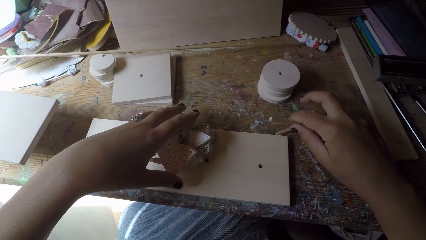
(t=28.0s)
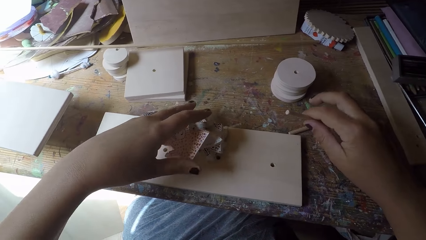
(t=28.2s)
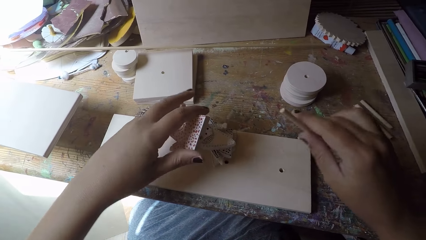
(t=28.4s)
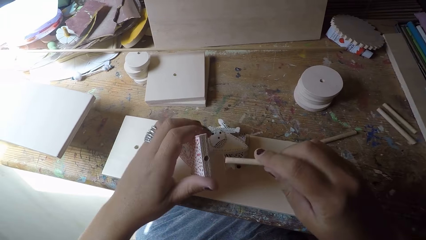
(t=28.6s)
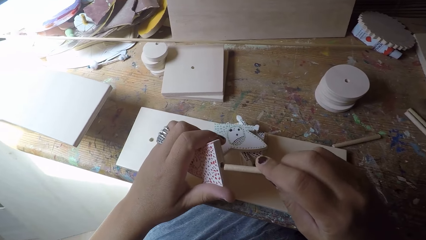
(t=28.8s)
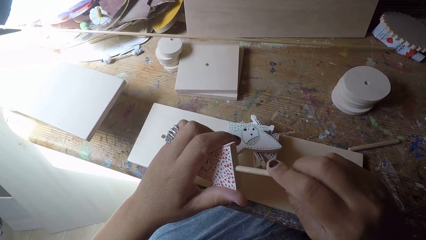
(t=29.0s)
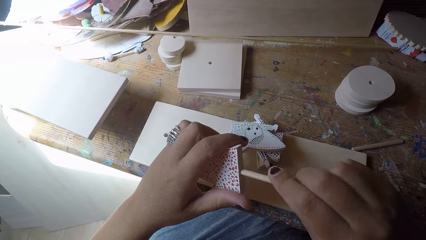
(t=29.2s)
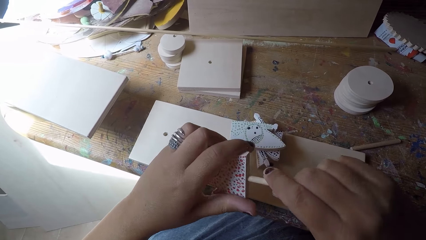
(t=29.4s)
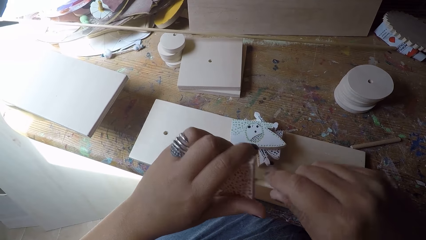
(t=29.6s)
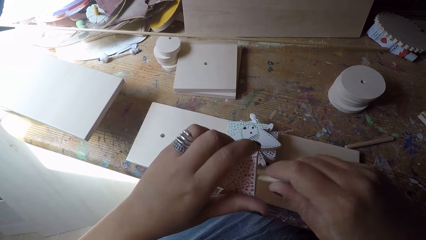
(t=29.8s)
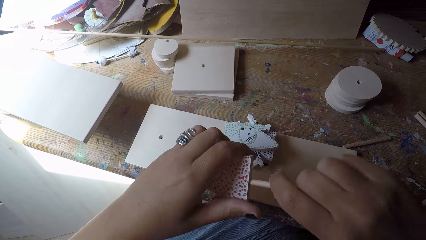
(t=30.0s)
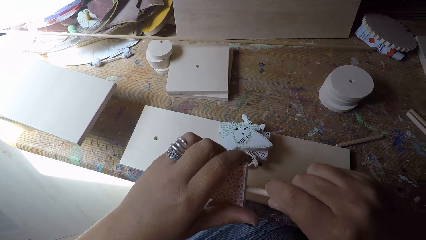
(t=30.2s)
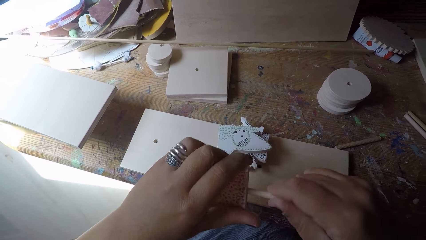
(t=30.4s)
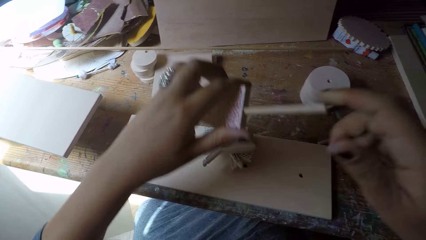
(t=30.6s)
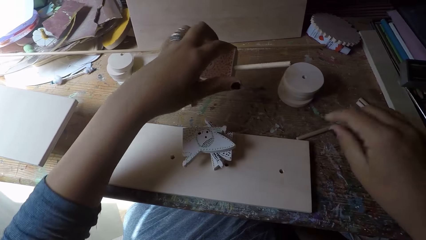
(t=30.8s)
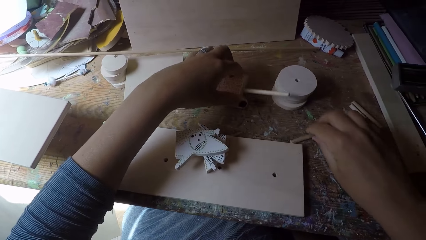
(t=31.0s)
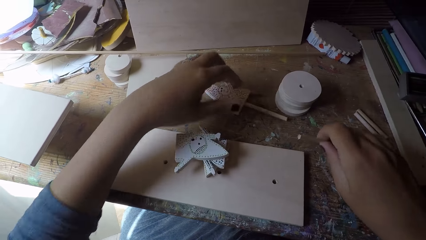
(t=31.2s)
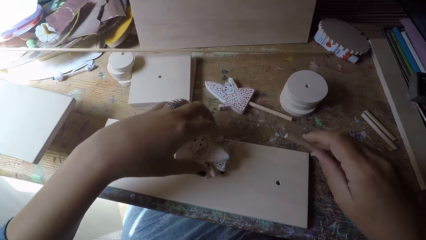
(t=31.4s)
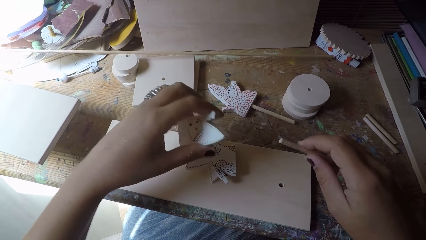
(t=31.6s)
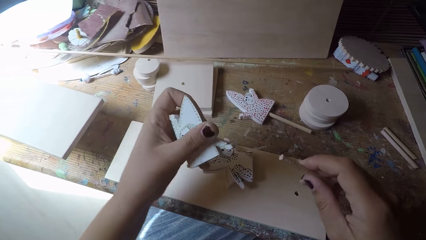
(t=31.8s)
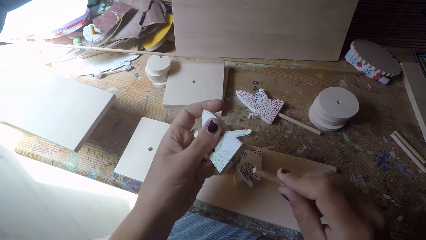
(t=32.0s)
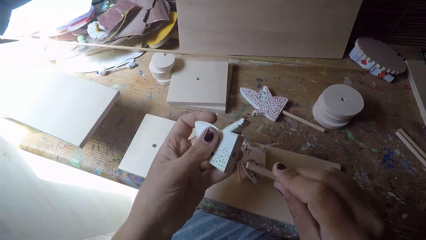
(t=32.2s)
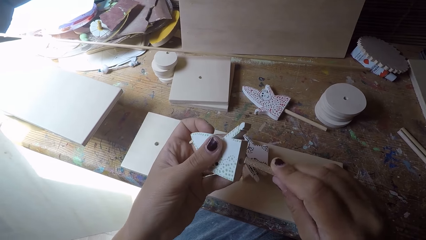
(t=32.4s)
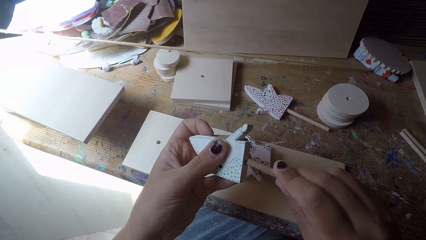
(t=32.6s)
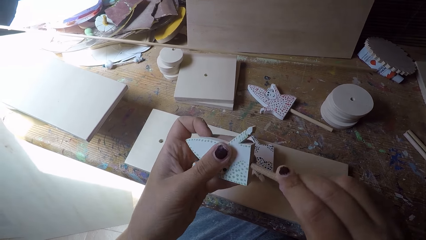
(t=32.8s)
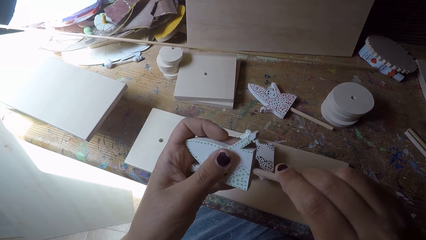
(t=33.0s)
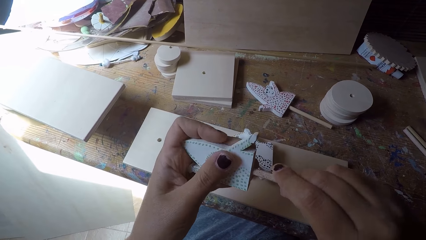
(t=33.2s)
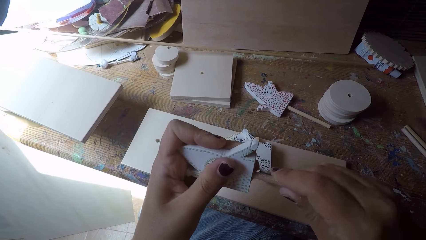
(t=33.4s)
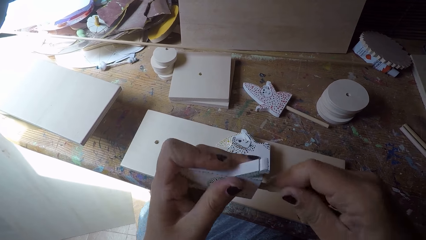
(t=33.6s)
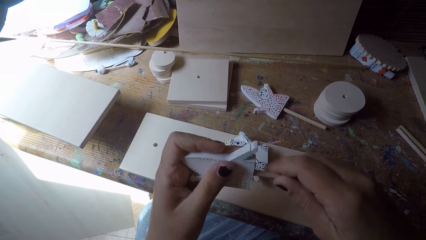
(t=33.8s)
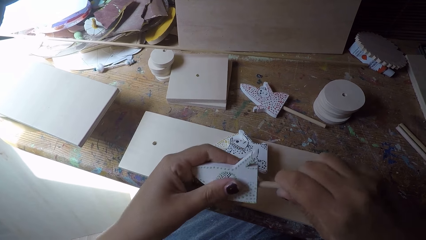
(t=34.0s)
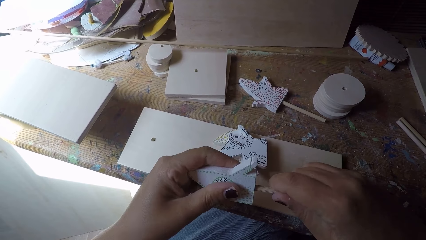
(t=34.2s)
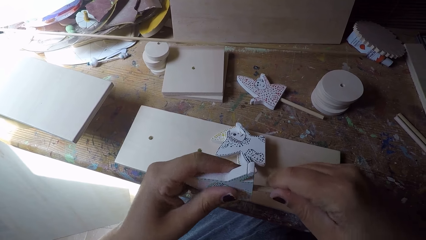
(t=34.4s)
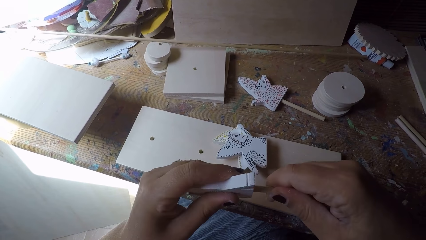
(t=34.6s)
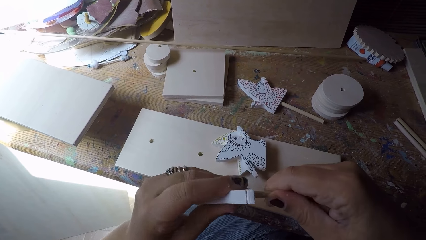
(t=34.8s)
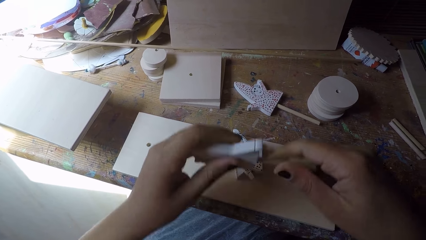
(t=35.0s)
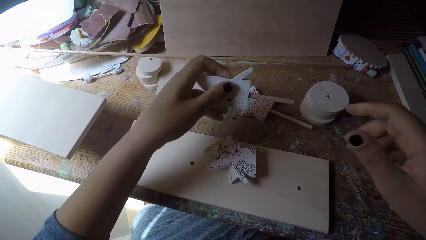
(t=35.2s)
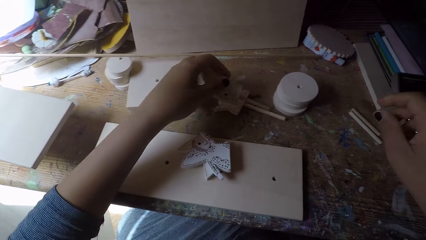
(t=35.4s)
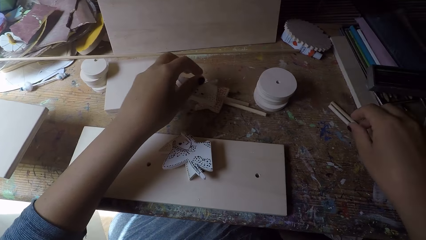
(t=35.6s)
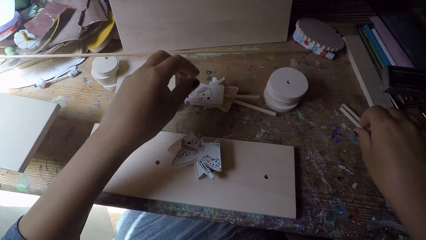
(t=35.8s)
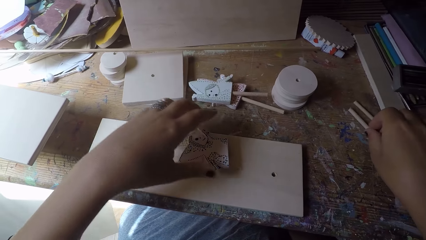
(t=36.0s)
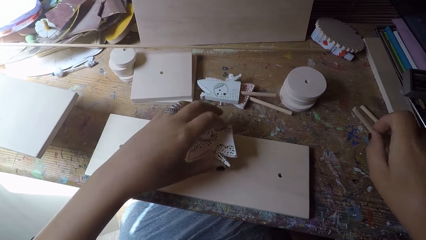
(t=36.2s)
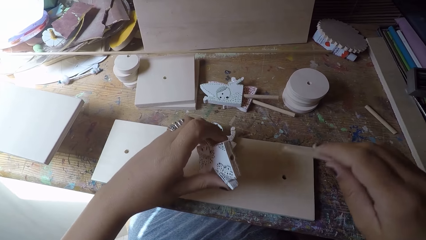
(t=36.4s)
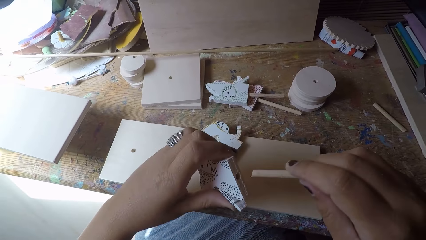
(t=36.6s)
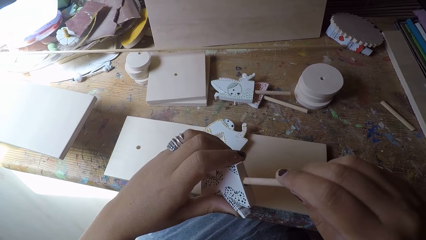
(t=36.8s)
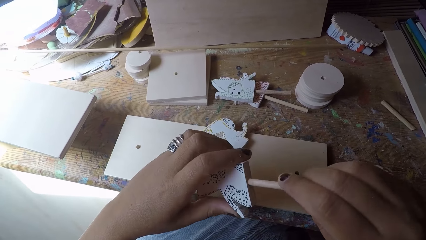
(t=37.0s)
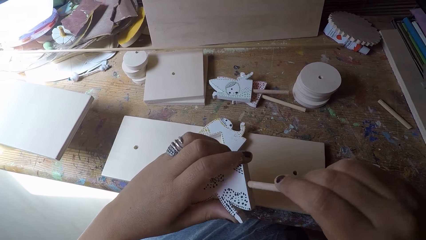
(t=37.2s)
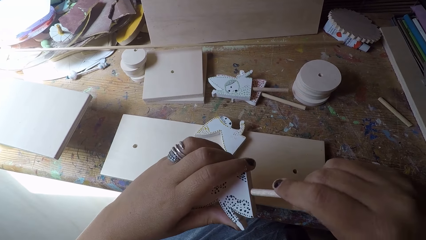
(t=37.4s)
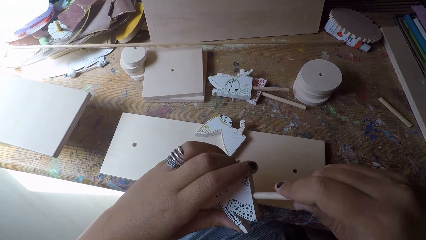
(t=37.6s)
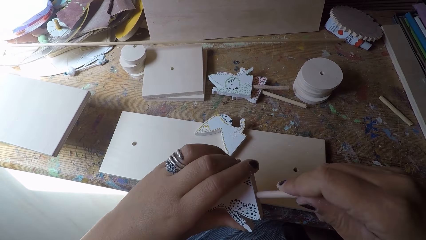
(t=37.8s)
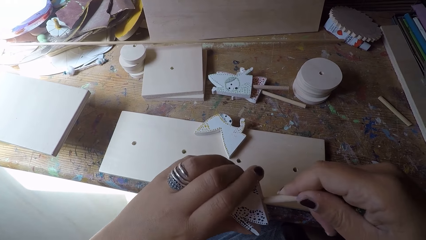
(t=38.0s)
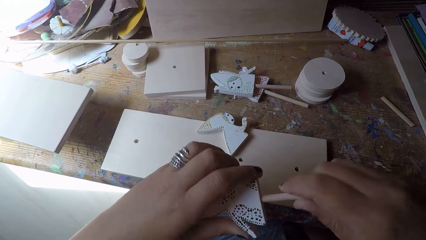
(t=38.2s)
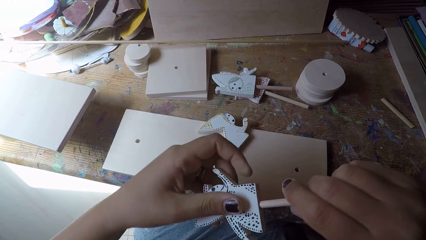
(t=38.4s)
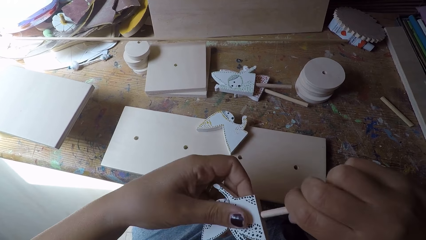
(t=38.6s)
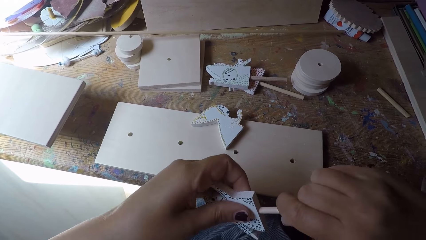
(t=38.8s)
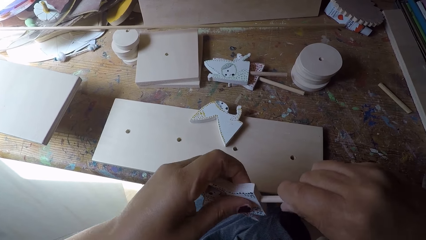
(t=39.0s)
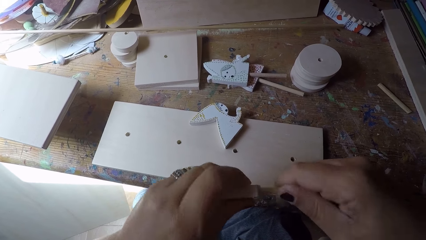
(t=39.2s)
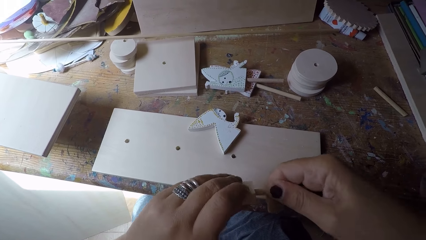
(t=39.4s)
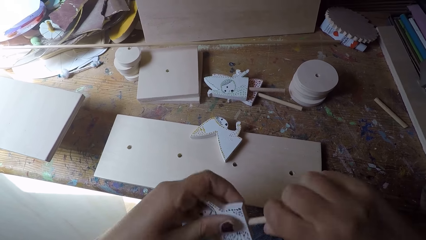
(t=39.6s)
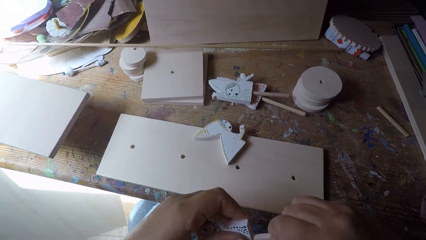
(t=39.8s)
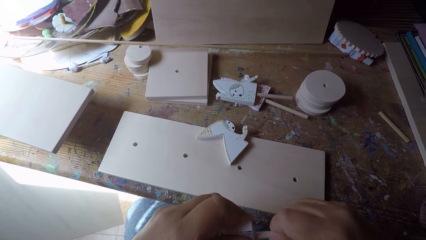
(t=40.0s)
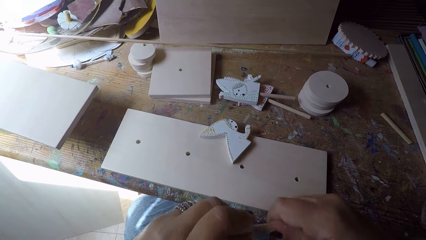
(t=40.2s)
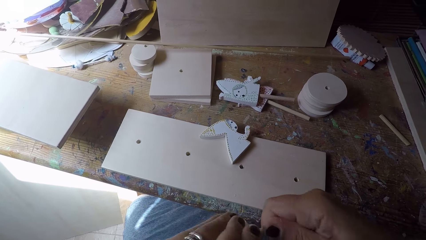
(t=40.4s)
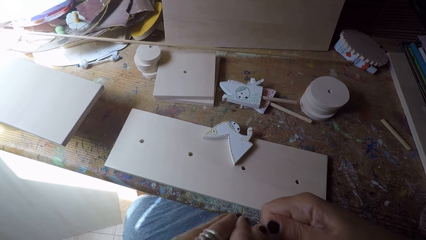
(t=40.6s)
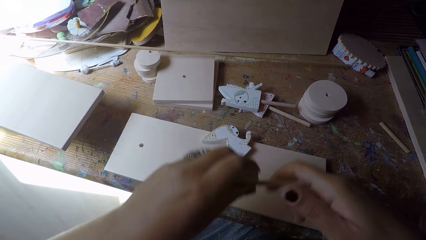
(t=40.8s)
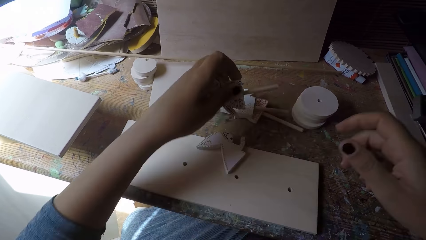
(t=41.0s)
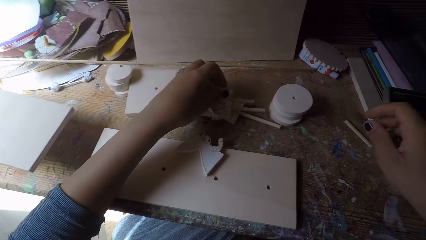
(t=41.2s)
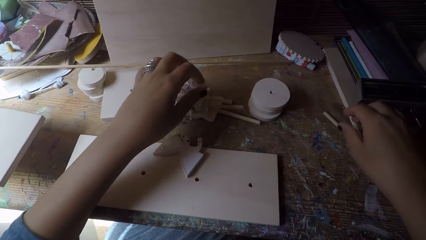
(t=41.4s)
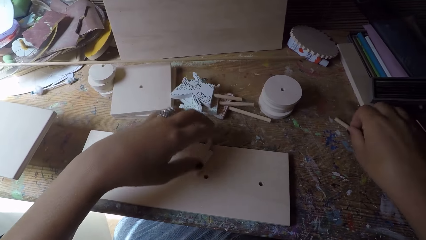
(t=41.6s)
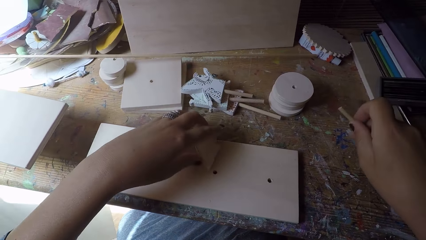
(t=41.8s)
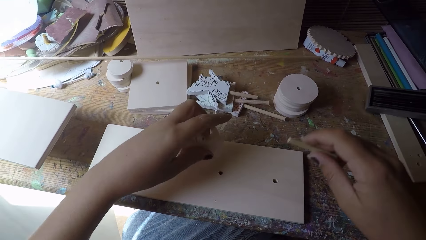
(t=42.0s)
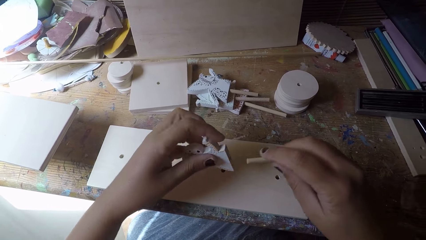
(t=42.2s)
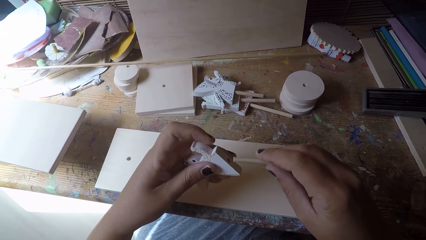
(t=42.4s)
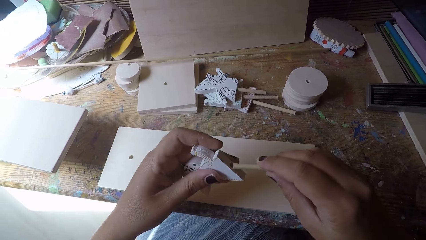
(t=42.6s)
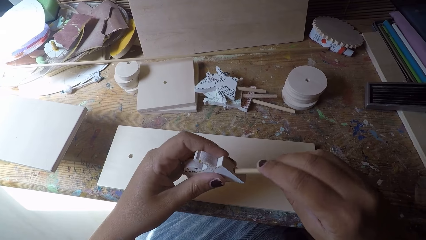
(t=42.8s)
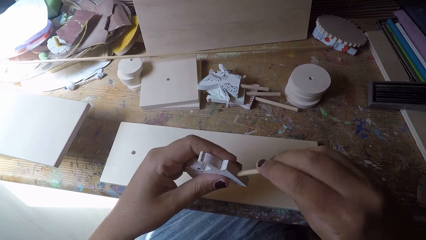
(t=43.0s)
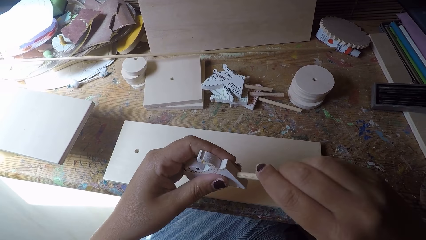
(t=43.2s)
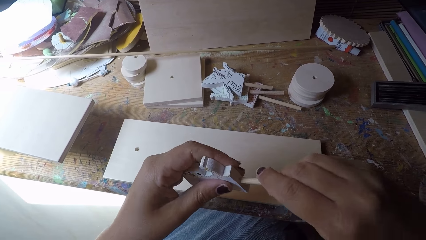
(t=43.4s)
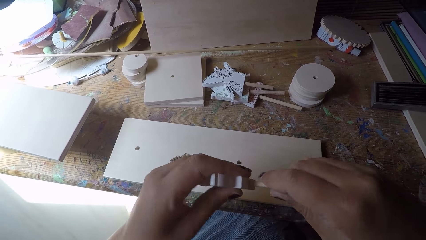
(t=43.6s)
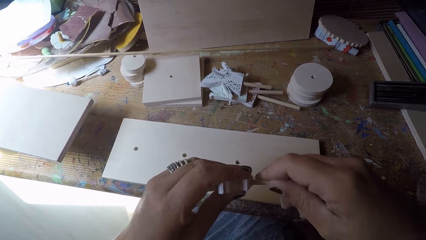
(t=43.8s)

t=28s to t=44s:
The camera wearer drops the short sticks on the table. She picks a woodwork from the wood with her left hand and inserts a short stick into the woodwork. She drops the woodwork on the table. She picks a short stick from the table with her right hand, picks a woodwork from the wood with her left hand and inserts the short stick into the woodwork. She drops the woodwork on the table. She picks a short stick from the table with her right hand, picks a woodwork from the wood with her left hand and inserts the short stick into the woodwork. She drops the woodwork on the table. She picks a short stick from the table with her right hand, picks a woodwork from the wood with her left hand and inserts the short stick into the woodwork.
